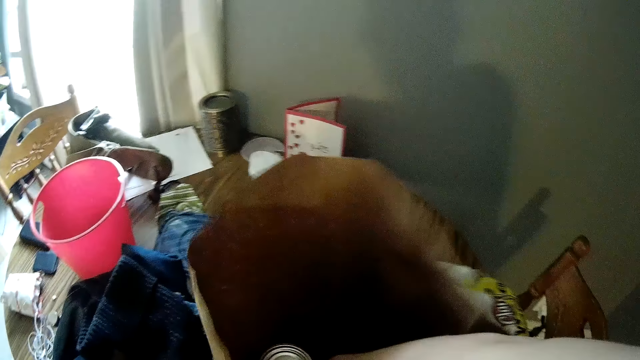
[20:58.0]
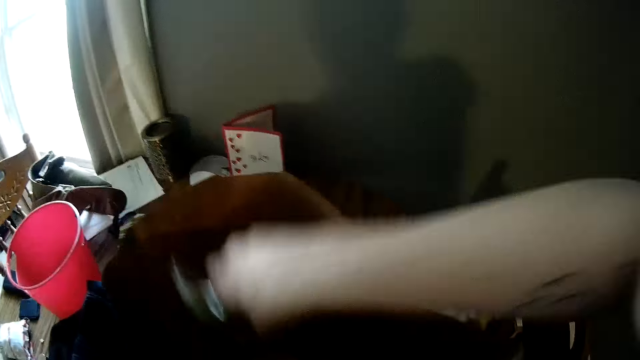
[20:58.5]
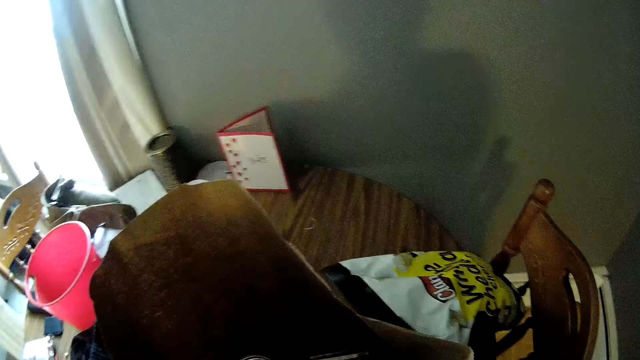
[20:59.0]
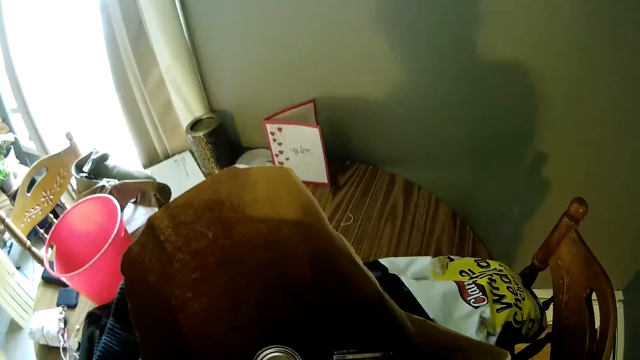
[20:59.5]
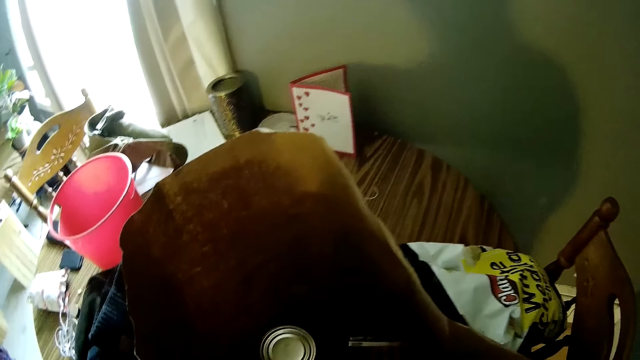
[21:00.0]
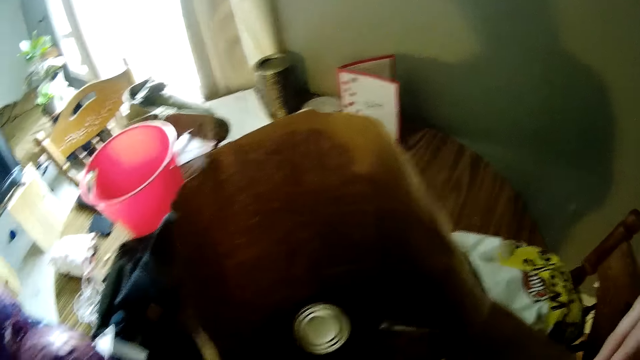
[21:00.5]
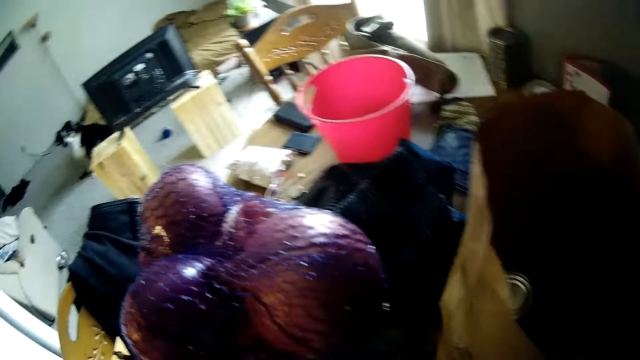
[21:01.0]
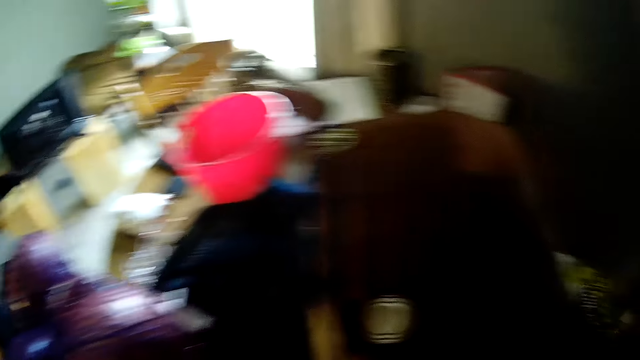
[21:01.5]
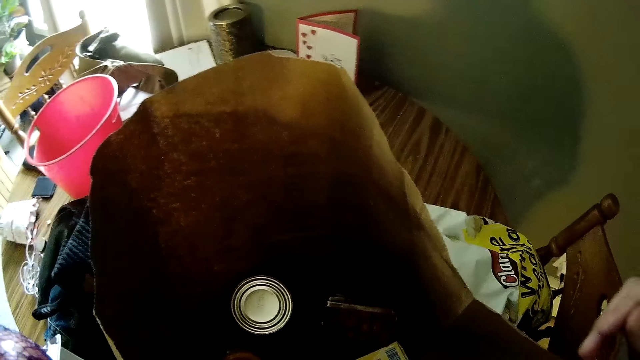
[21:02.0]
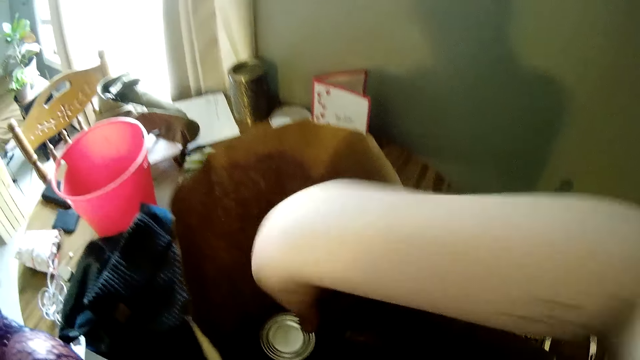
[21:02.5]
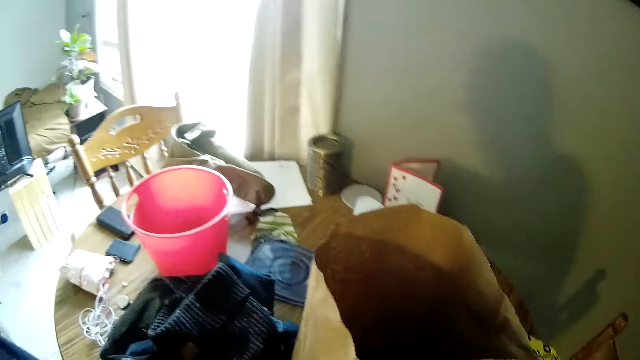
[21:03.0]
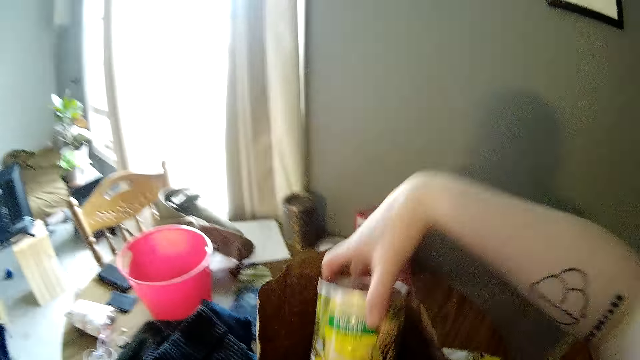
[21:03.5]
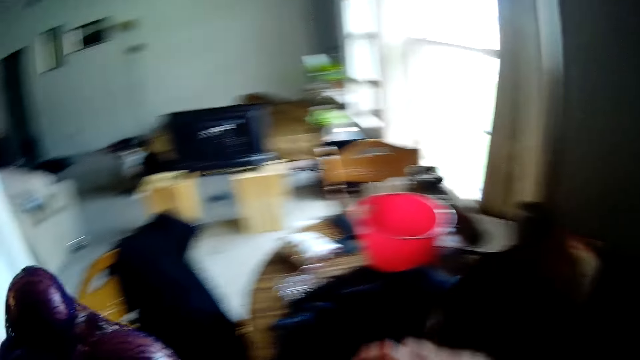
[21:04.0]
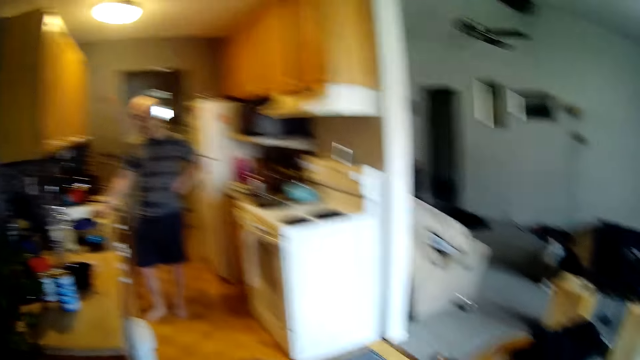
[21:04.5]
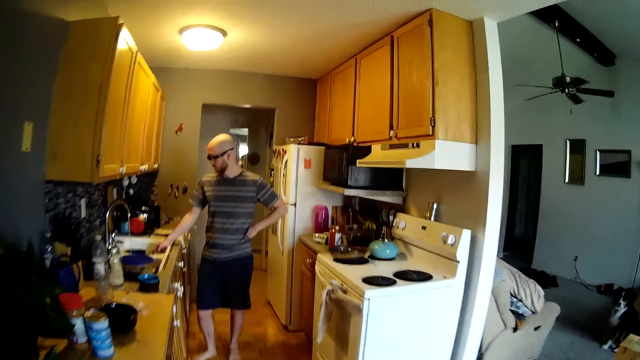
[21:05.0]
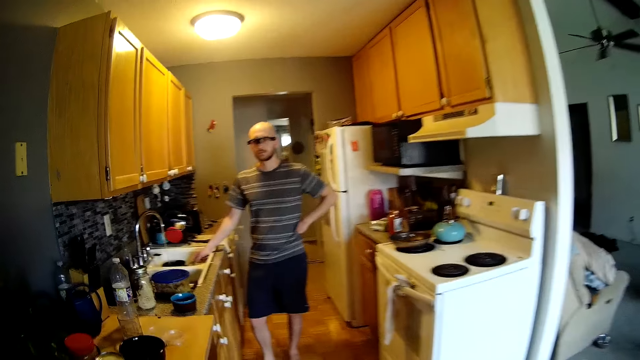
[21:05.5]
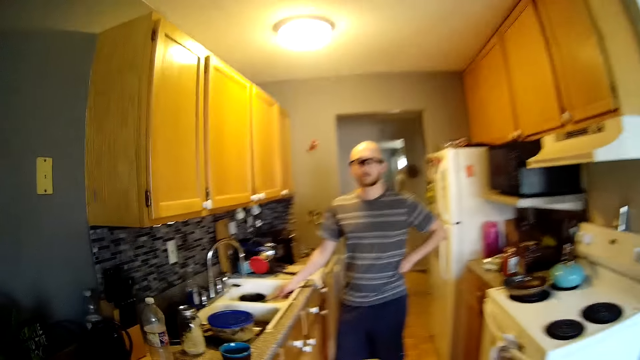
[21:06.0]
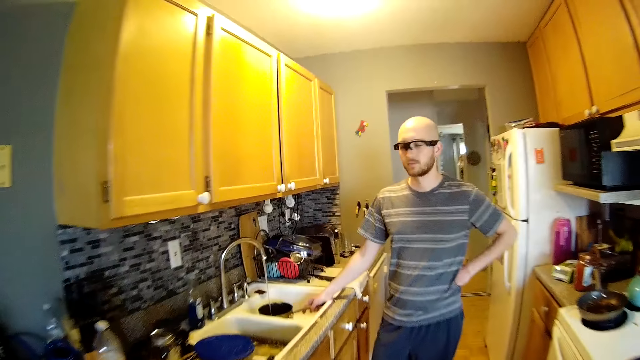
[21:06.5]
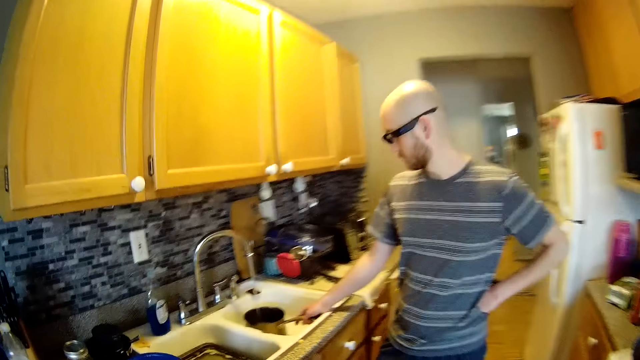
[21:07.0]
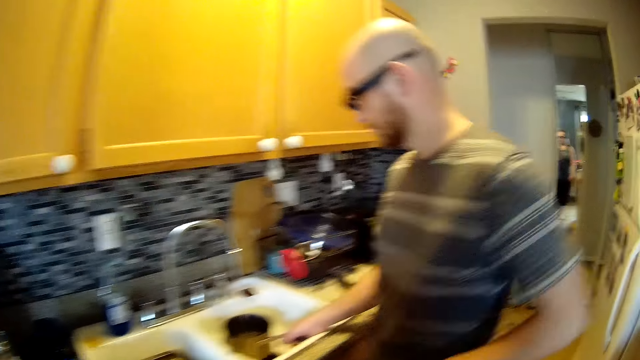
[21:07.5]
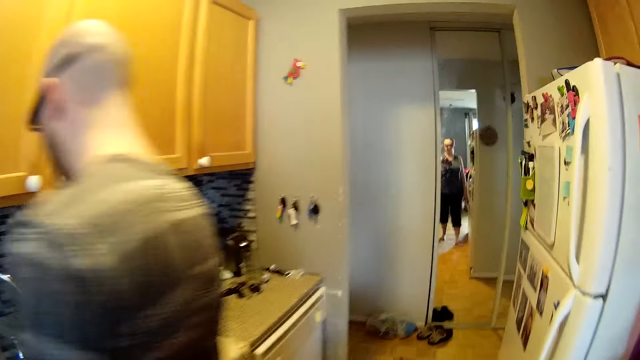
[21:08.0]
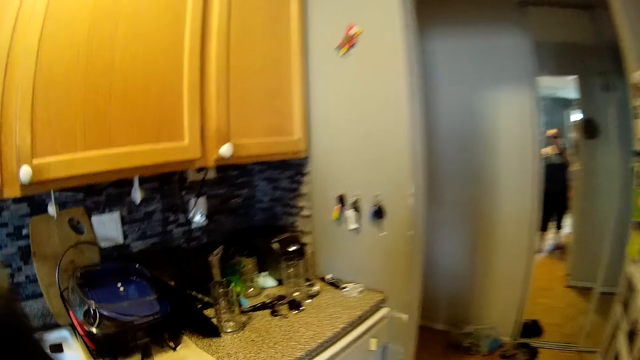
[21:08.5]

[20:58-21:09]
The camera wearer picks a pack of veggies from a bag with her right hand. She picks a tin of pineapple slice from the bag with her right hand. She fetches water from the tap into the pot in her right hand. She walks.

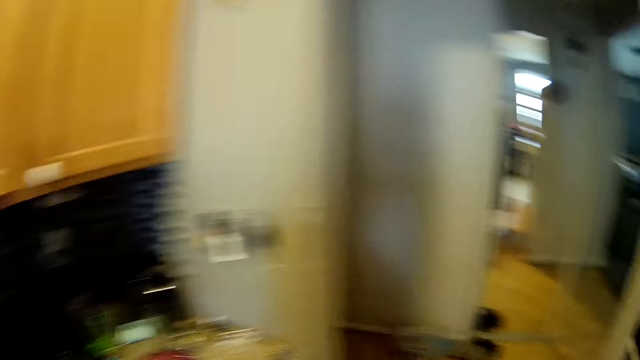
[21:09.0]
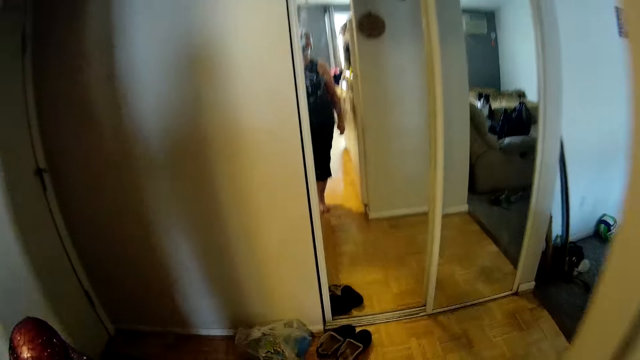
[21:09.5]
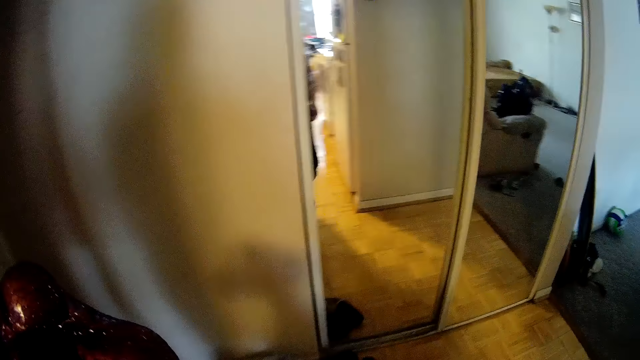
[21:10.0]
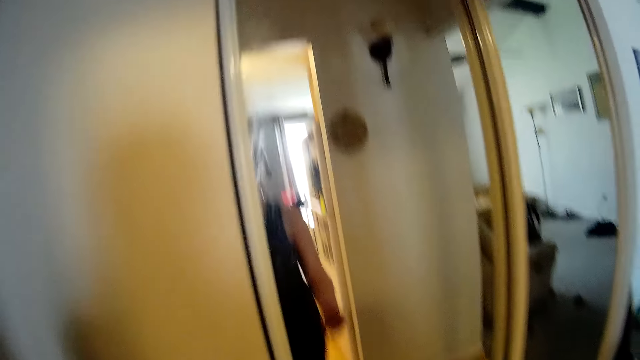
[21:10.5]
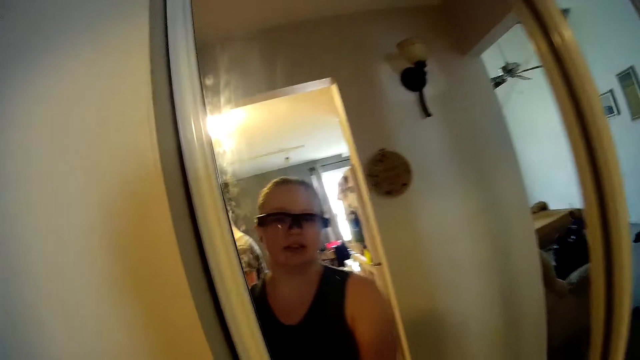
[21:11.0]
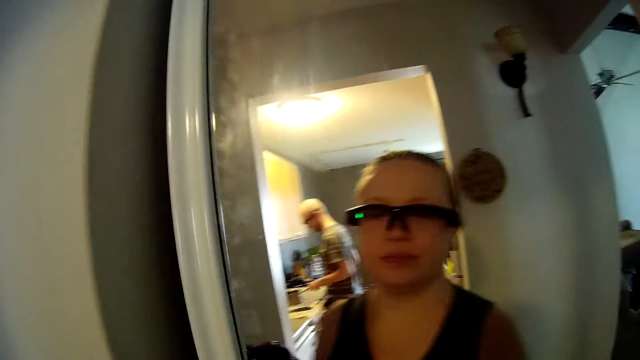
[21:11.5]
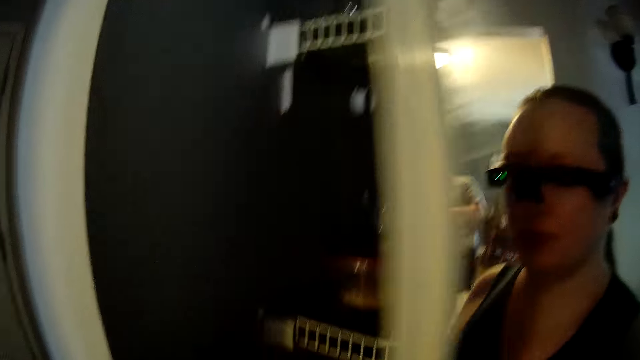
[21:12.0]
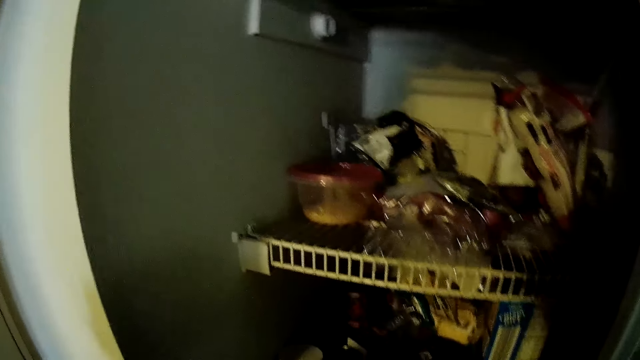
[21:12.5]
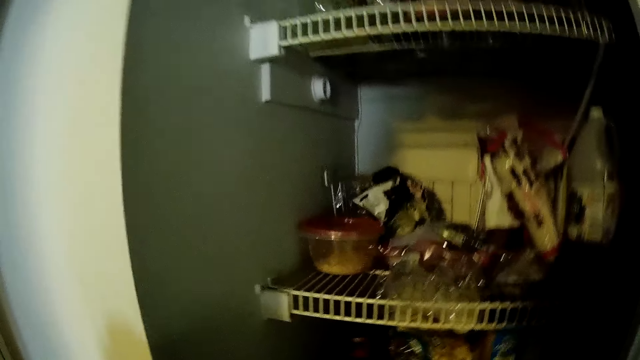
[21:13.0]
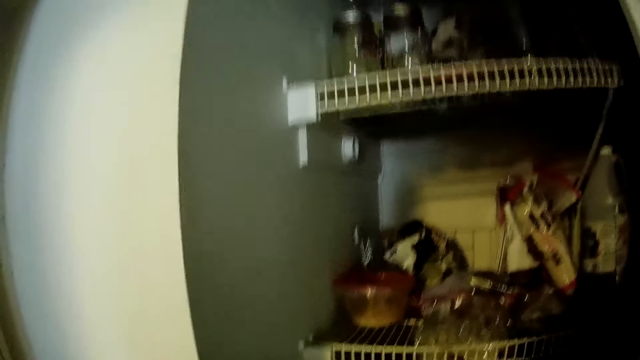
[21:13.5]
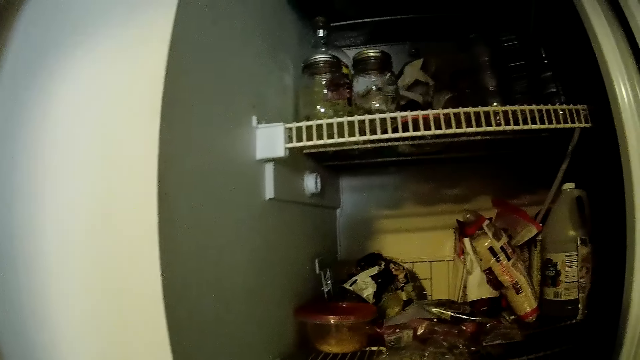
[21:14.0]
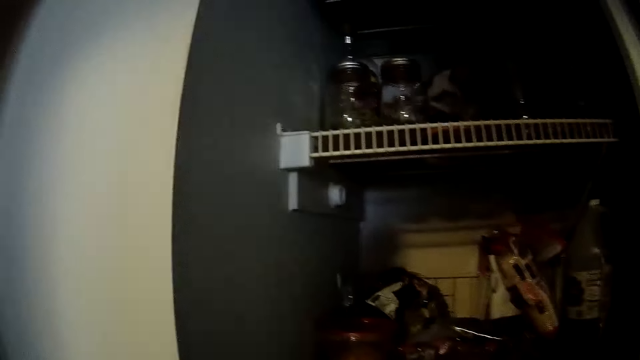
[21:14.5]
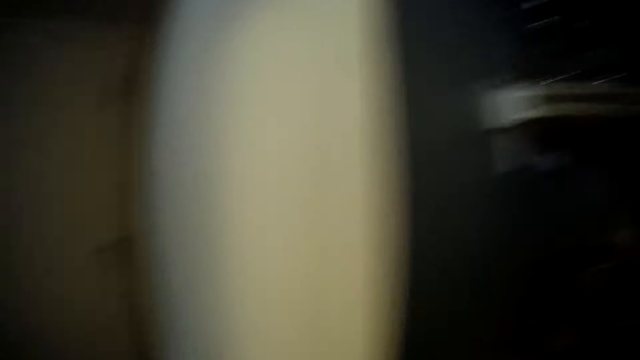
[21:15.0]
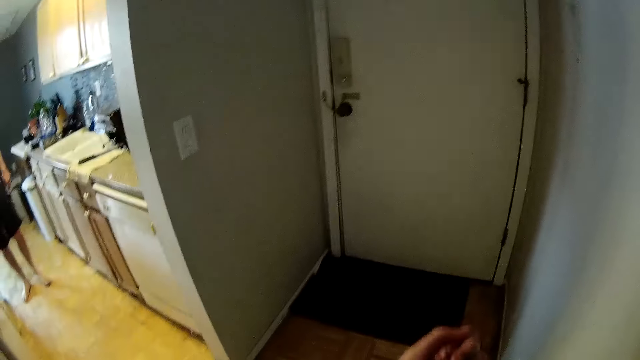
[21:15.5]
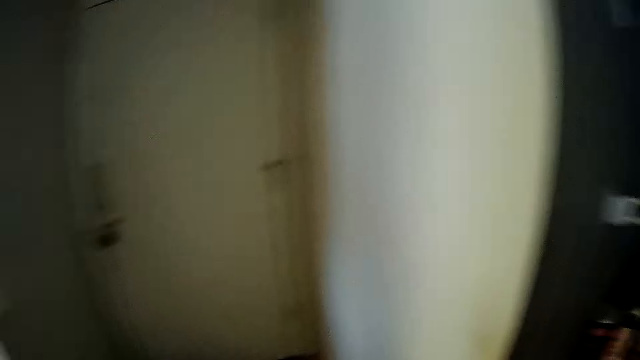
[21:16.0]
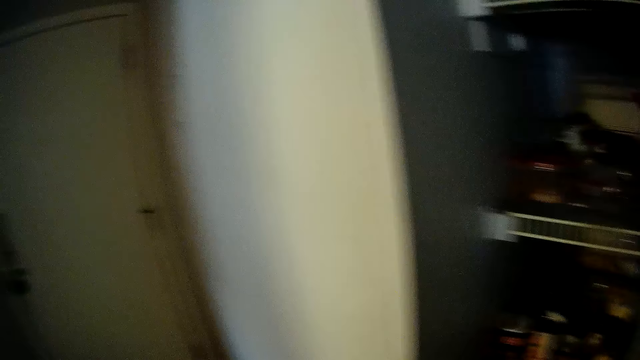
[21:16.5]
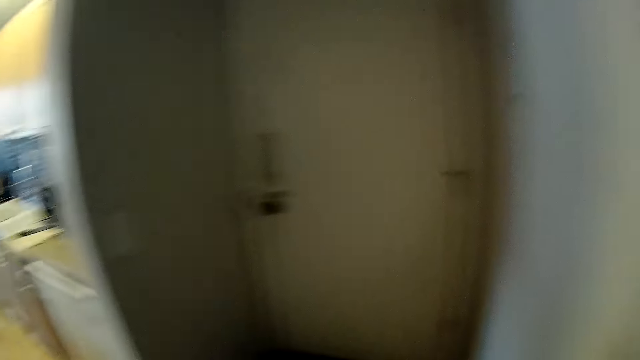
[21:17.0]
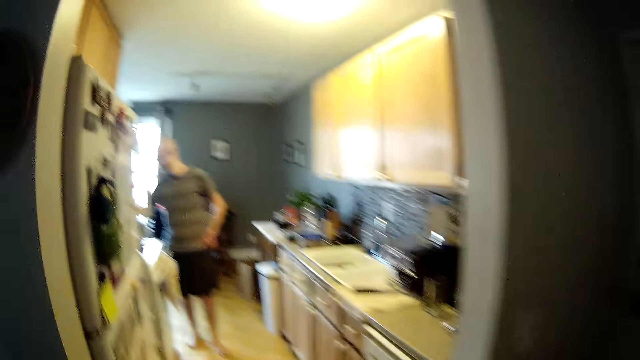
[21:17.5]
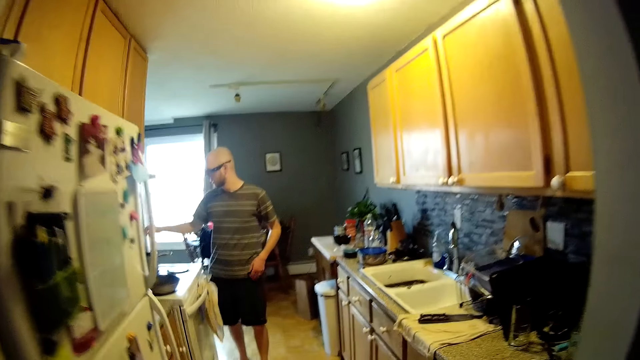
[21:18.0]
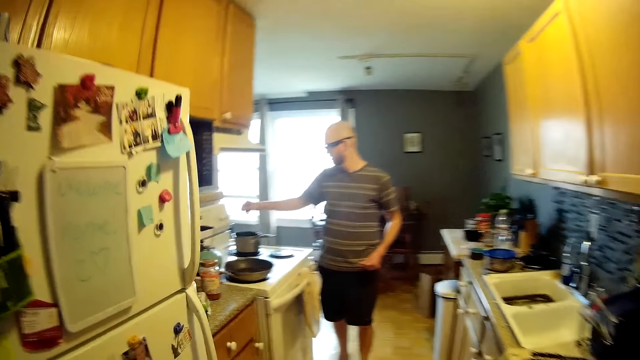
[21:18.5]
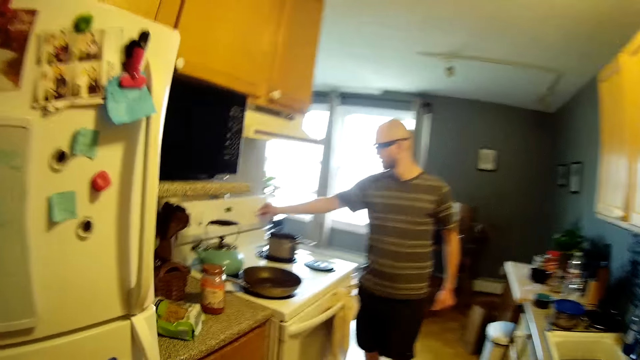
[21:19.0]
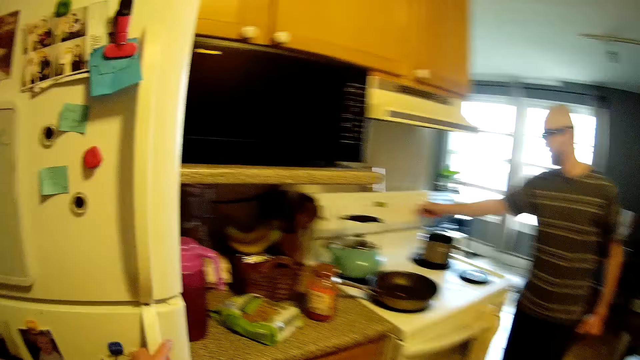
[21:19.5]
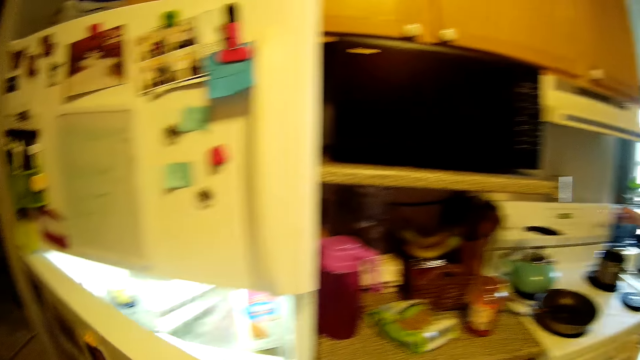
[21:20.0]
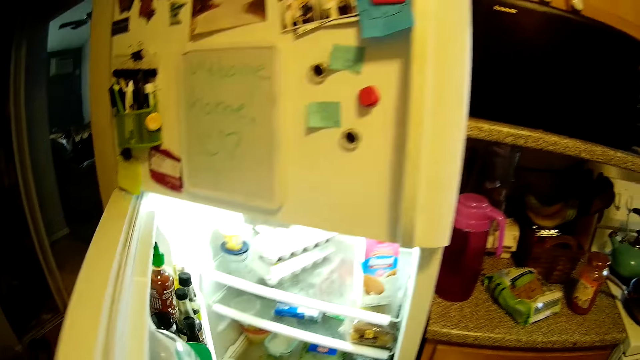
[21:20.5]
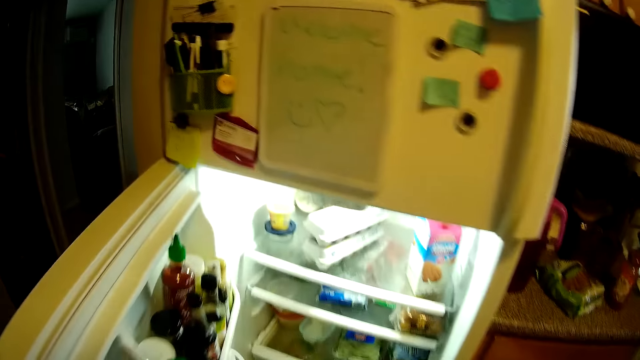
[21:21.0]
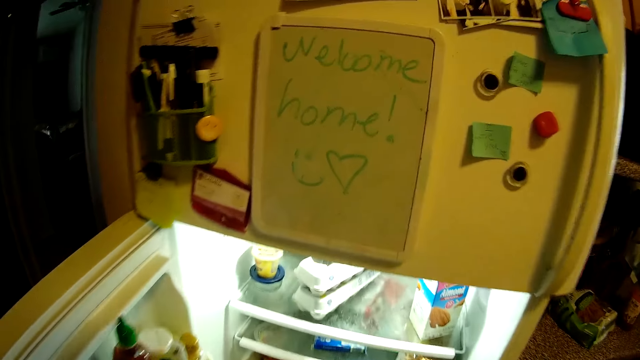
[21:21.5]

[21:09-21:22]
The camera wearer talks. She slides the door with her right hand. She walks. She stands in a mirror. A man removes the pot in his right hand from the sink. The camera wearer walks. She talks. She walks. The man turns a gas cooker knob on a gas cooker with his right hand. The camera wearer opens a fridge with her left hand.
